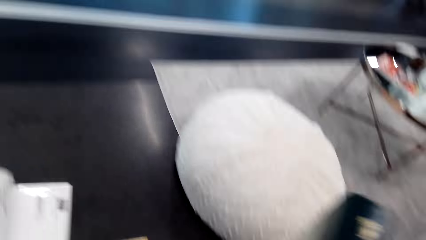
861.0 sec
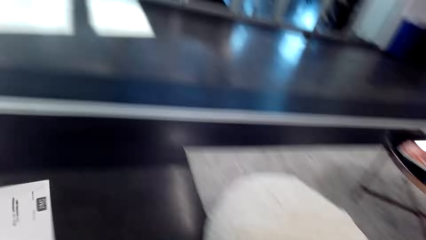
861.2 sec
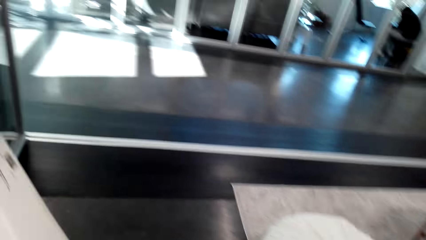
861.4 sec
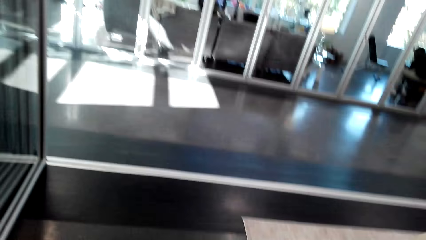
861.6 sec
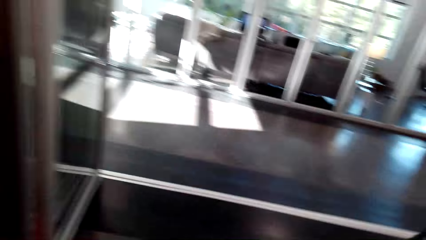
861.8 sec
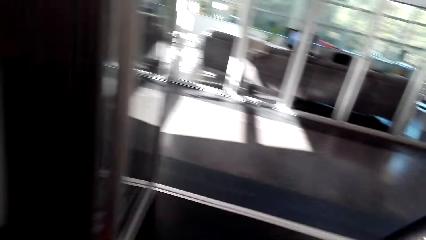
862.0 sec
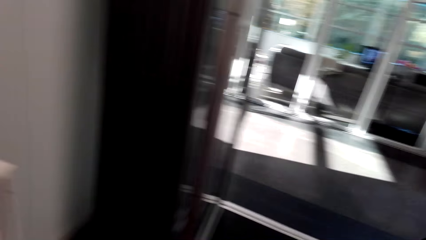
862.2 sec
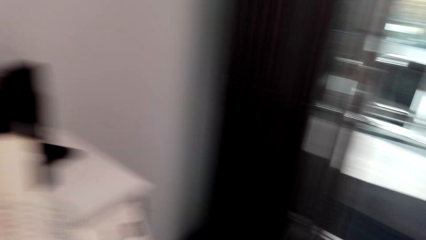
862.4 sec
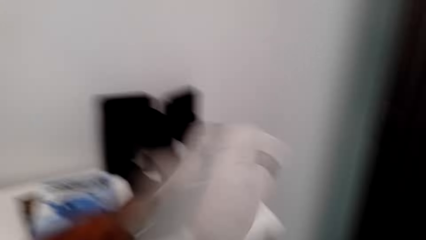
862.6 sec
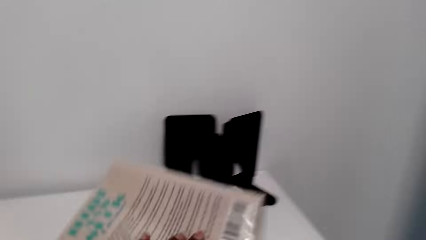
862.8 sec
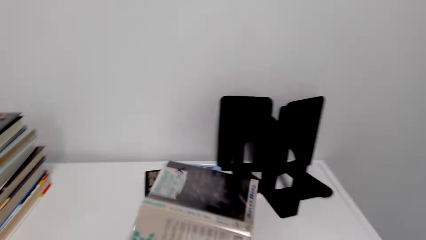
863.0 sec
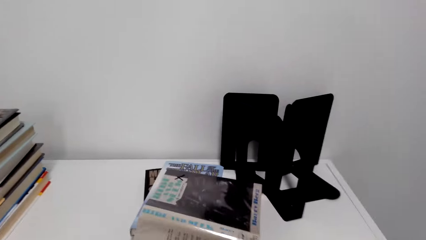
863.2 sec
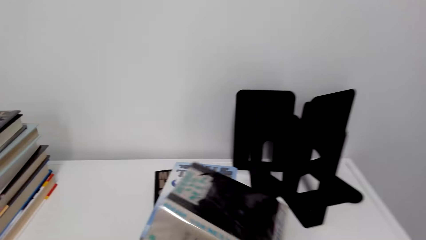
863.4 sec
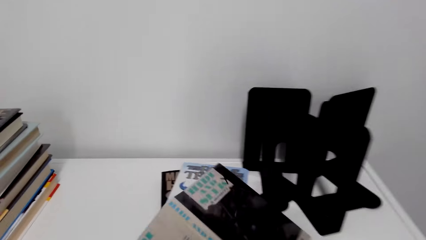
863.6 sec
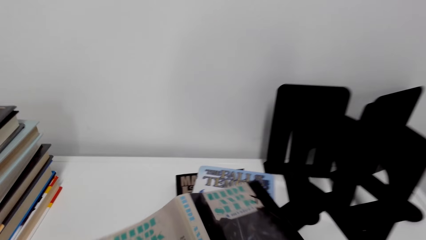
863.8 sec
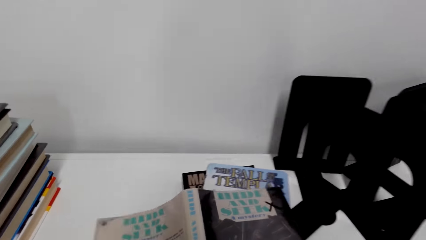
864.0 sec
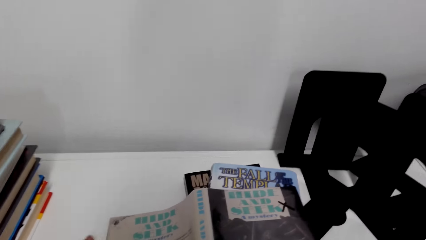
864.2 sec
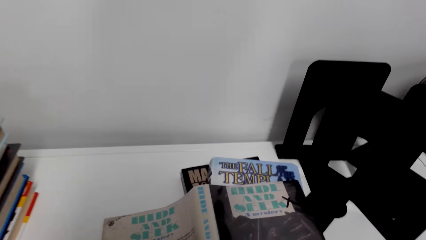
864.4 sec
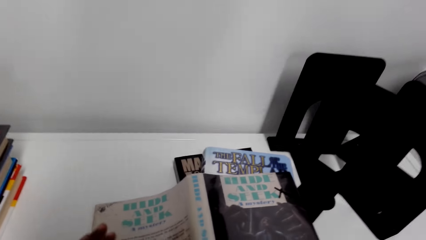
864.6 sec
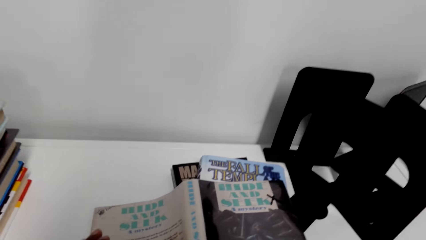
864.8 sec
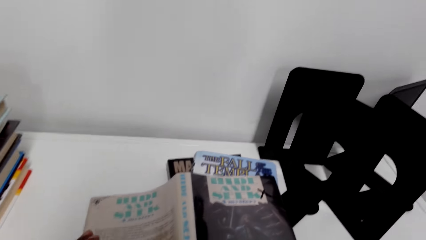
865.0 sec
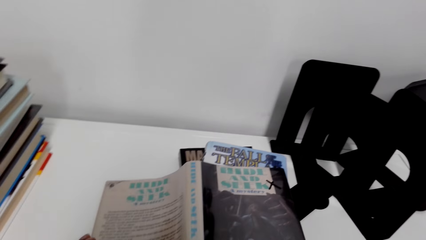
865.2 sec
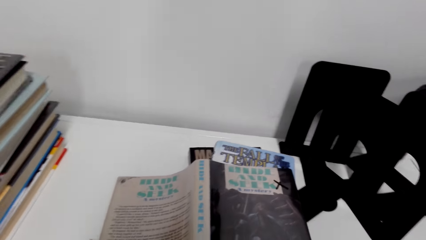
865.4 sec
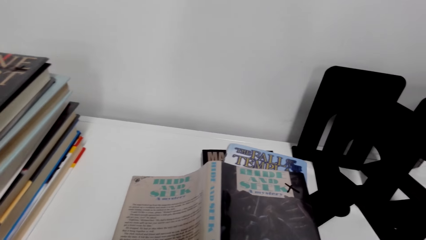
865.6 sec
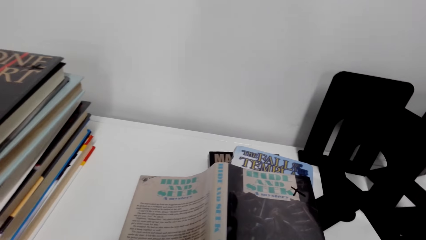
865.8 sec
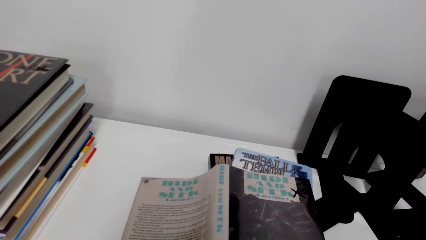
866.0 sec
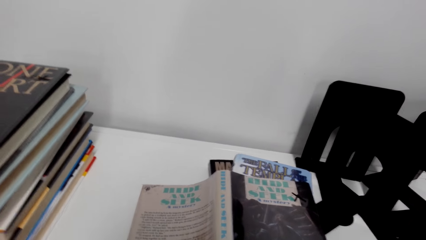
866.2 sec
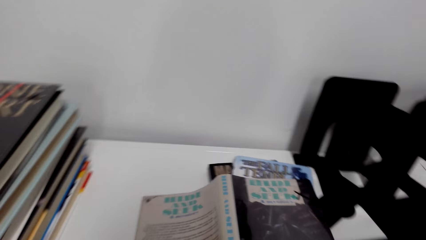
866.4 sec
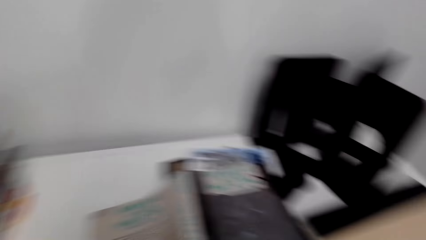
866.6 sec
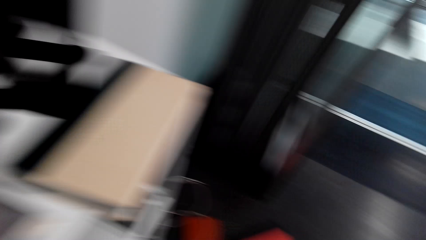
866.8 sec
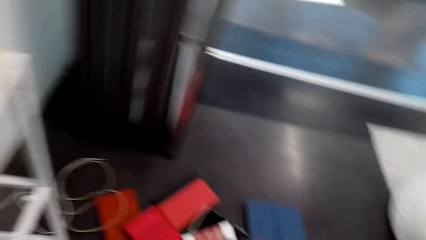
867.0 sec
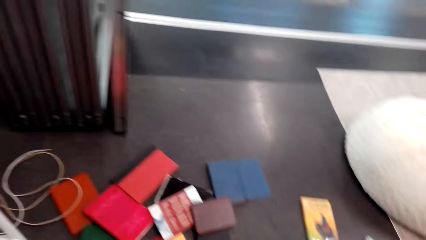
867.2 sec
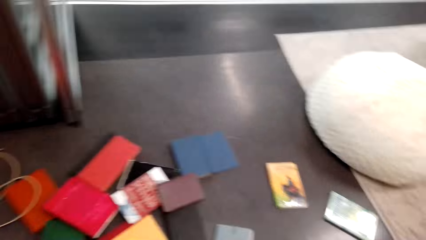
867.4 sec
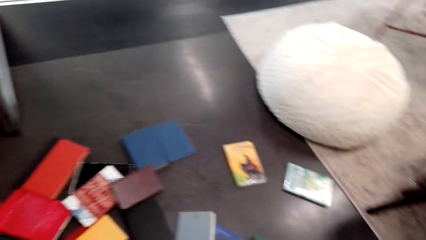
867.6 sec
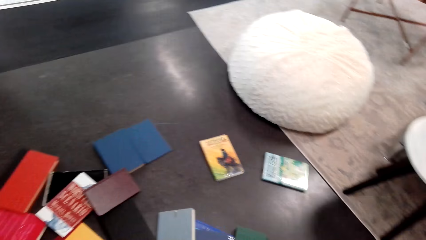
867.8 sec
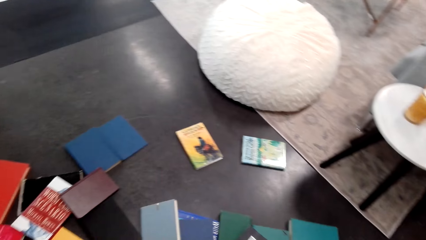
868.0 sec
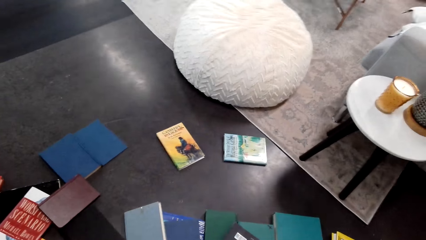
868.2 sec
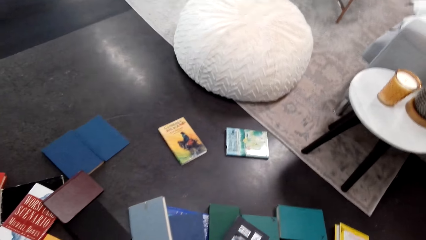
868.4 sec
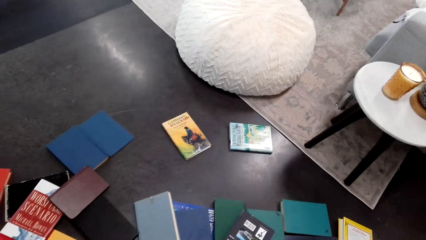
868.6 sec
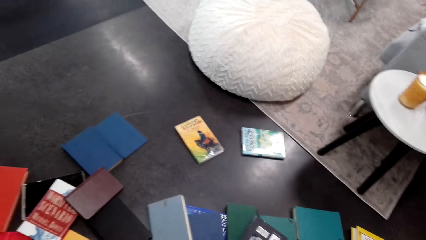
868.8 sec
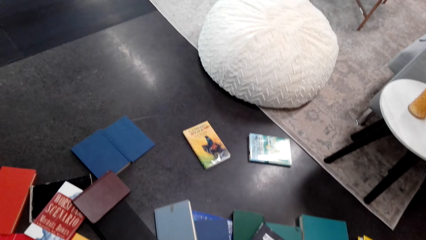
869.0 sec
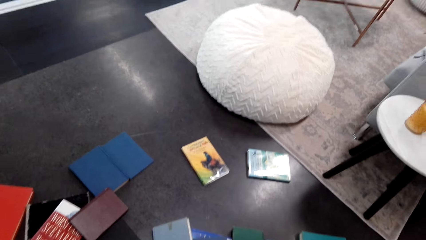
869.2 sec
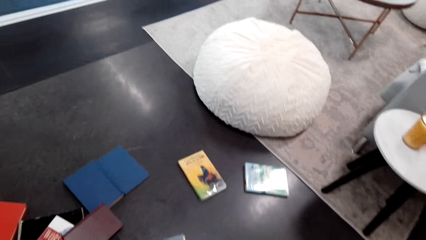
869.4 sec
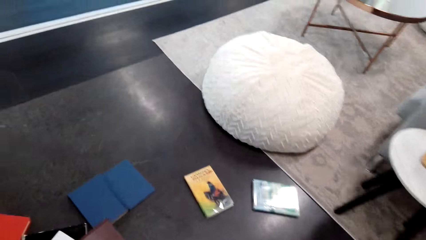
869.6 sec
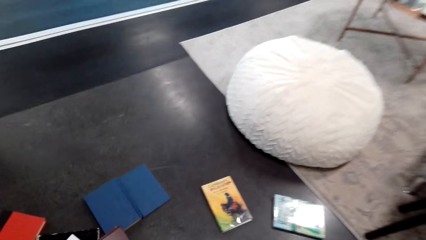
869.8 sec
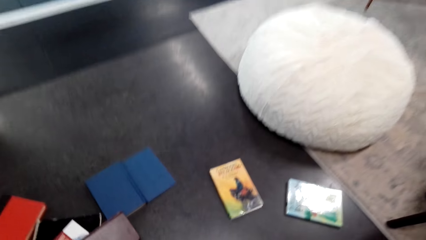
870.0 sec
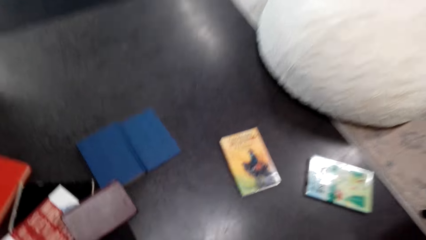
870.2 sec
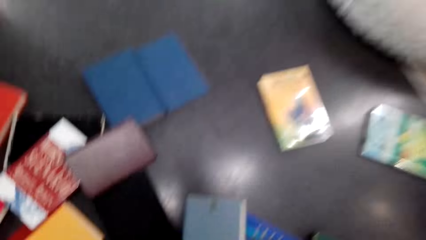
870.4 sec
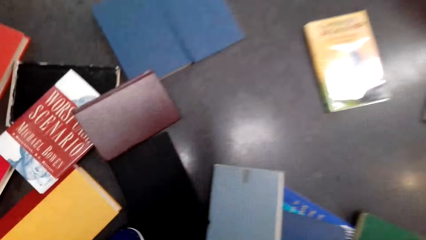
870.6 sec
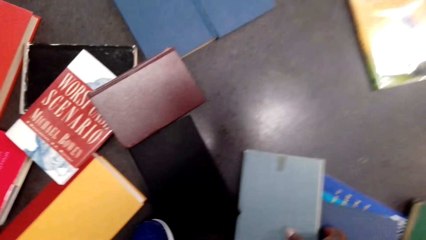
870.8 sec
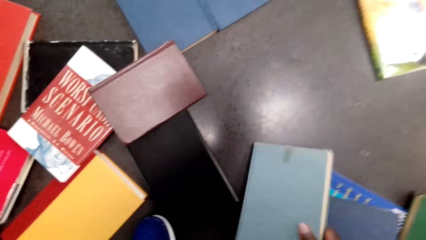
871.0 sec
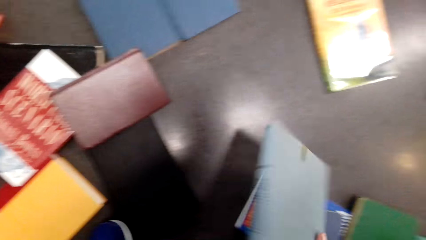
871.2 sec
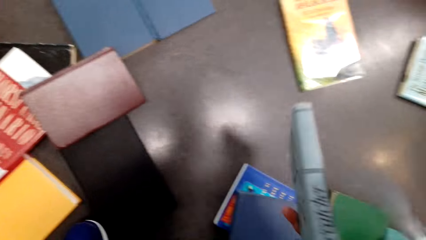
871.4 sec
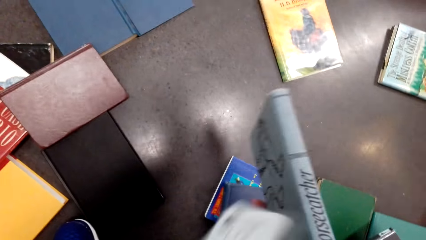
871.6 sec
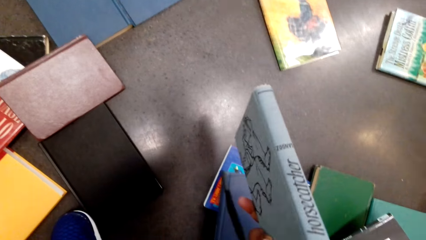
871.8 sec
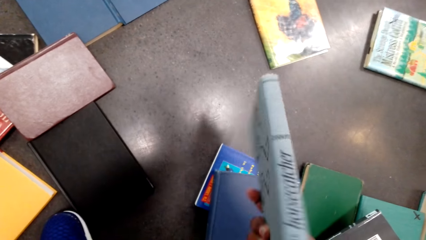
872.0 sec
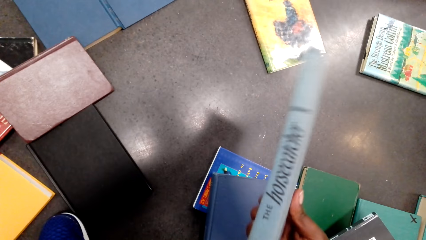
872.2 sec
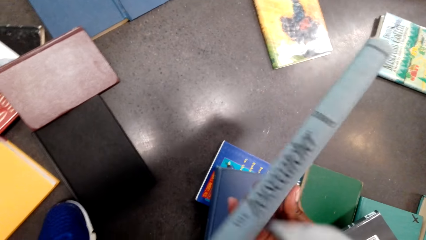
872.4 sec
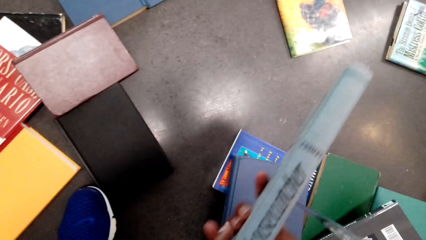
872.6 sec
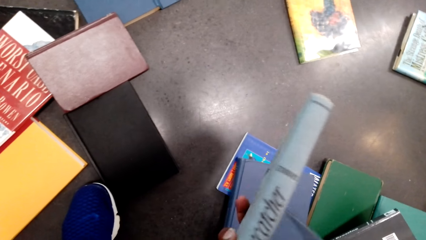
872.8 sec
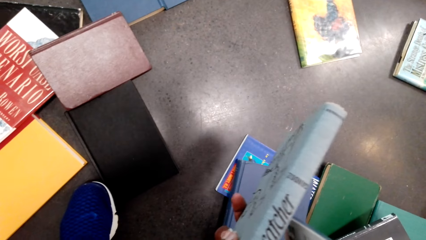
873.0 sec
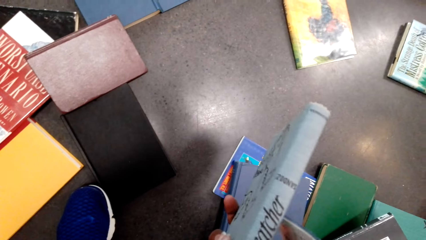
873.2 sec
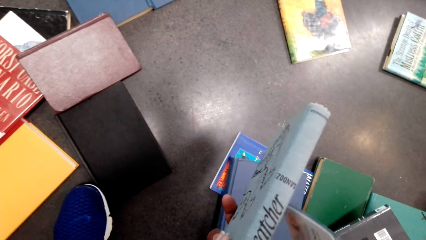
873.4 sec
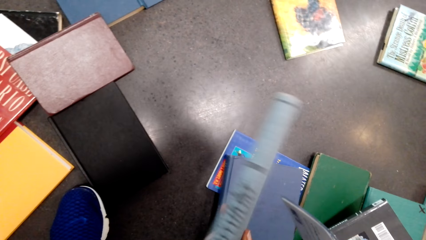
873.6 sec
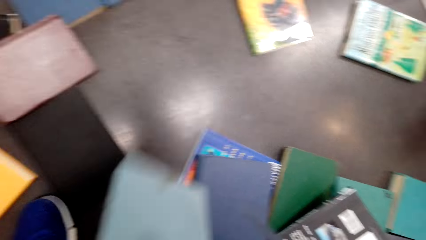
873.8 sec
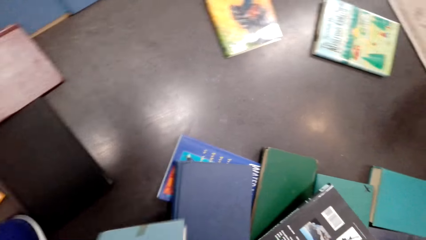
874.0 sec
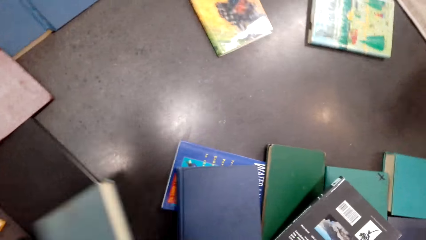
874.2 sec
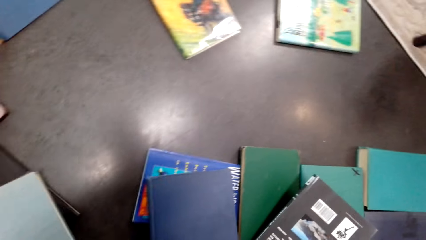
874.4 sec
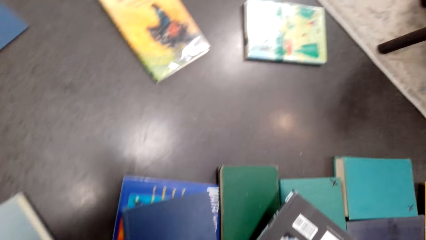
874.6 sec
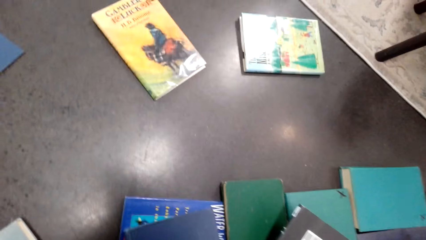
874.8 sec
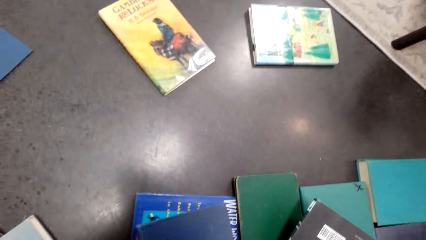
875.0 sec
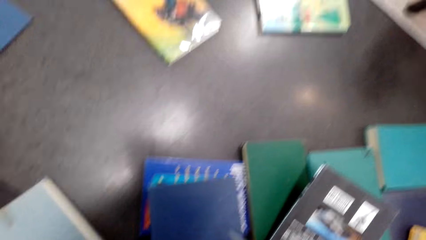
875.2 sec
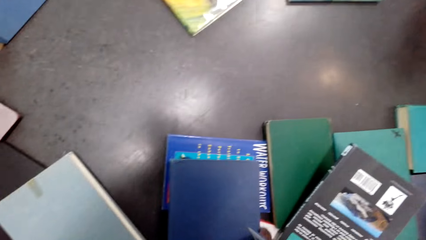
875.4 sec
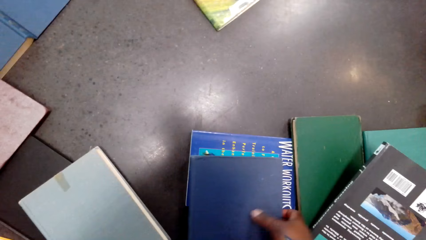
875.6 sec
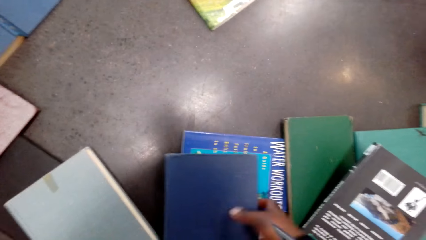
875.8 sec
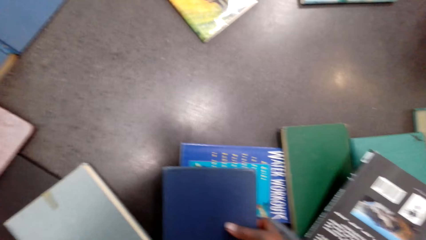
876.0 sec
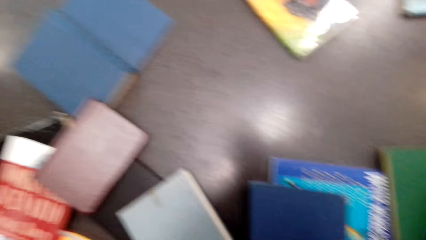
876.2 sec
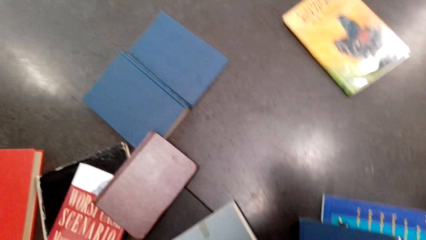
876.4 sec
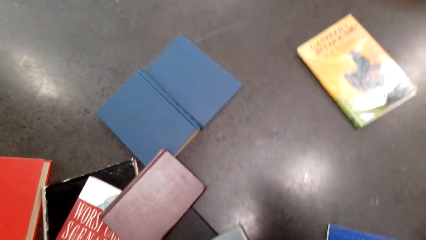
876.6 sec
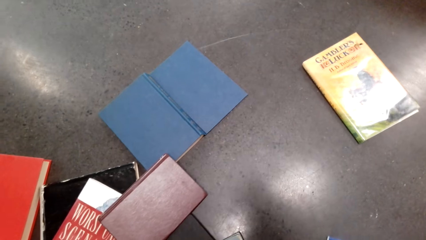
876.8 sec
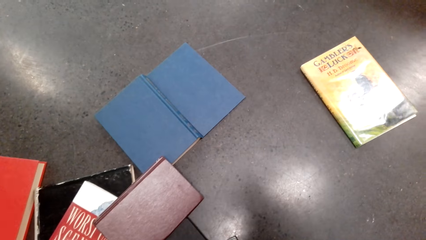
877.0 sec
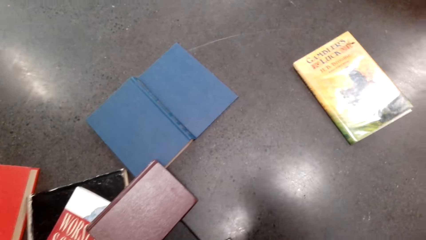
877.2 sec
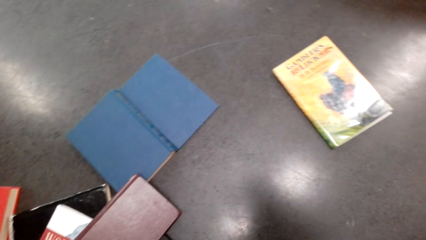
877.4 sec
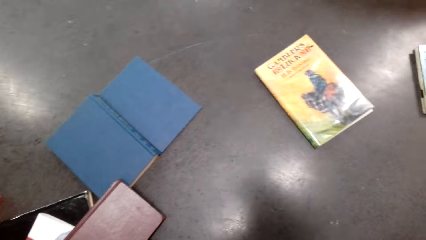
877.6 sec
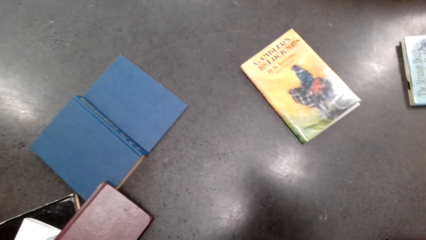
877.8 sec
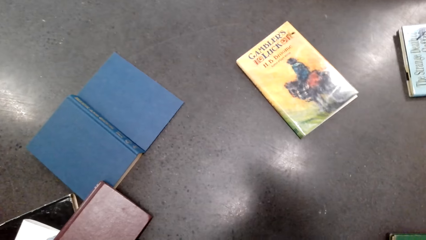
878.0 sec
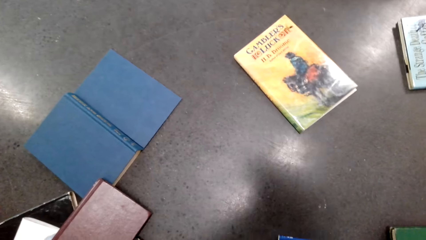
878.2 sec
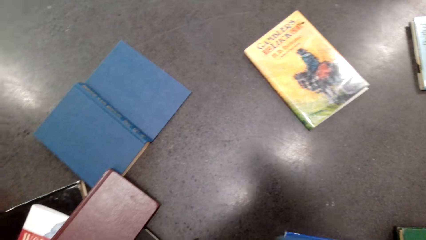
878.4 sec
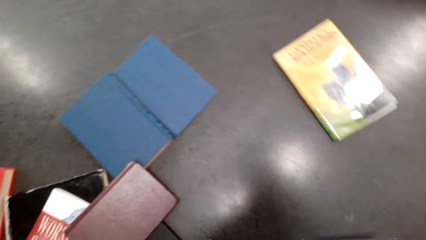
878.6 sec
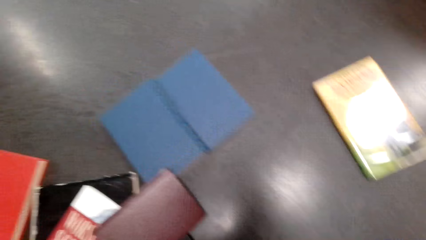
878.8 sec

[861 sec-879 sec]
The camera wearer turns towards the bookcase. They put a book on the bookcase. They look around on the floor. They pick up a book. They adjust the book. They put the book on the floor. They pick up a book. They look around the floor.
